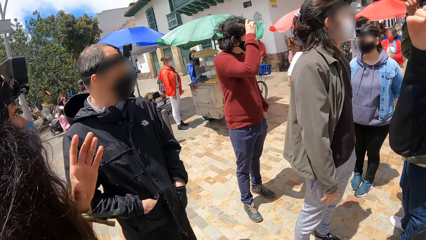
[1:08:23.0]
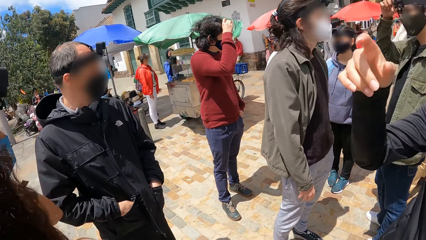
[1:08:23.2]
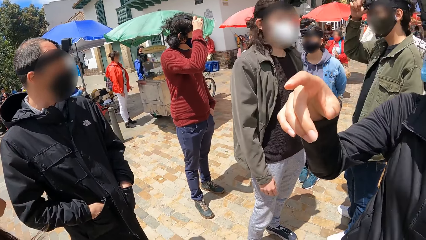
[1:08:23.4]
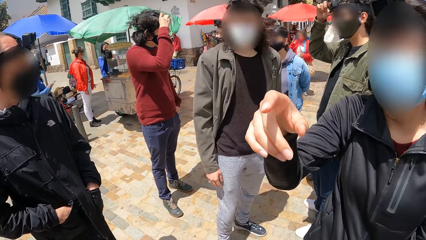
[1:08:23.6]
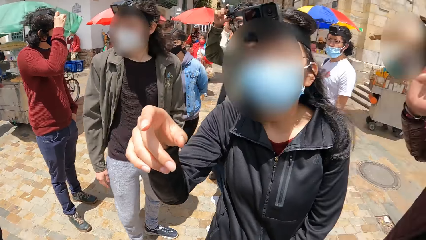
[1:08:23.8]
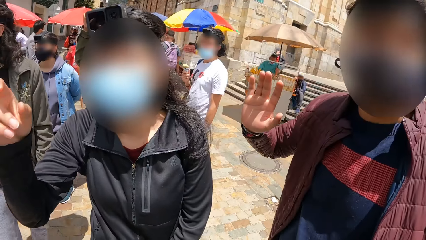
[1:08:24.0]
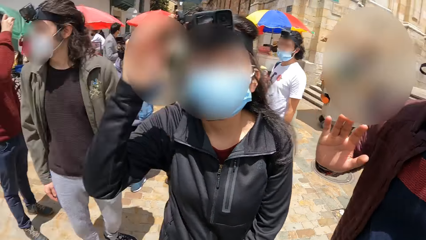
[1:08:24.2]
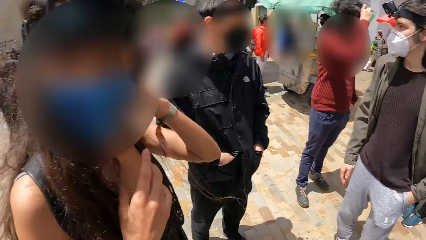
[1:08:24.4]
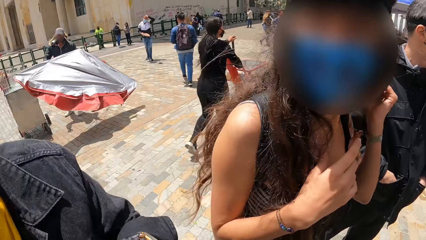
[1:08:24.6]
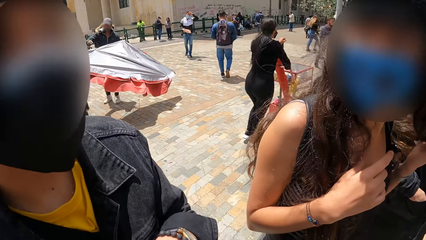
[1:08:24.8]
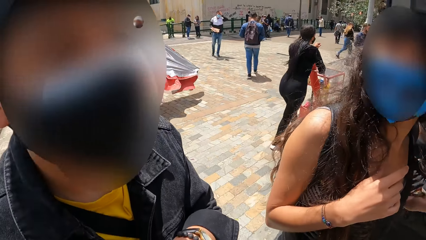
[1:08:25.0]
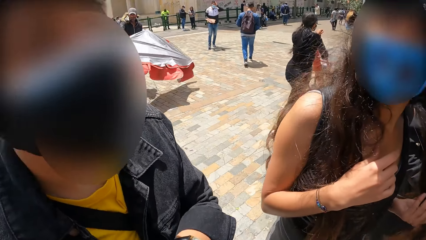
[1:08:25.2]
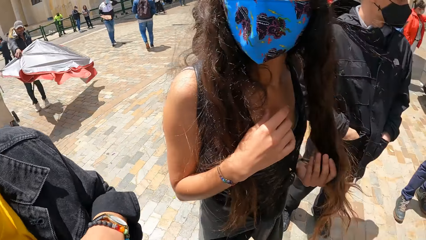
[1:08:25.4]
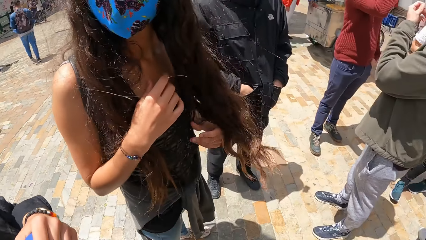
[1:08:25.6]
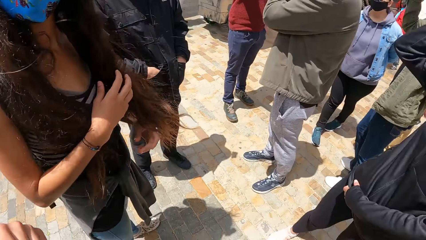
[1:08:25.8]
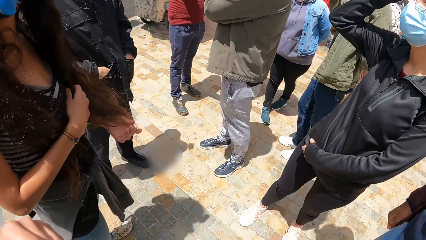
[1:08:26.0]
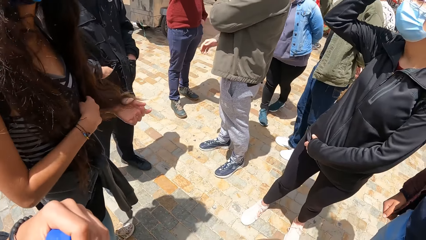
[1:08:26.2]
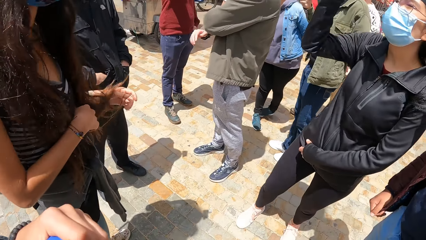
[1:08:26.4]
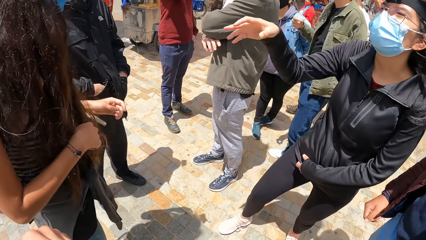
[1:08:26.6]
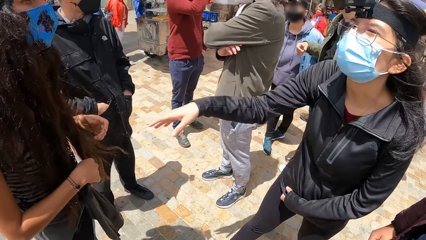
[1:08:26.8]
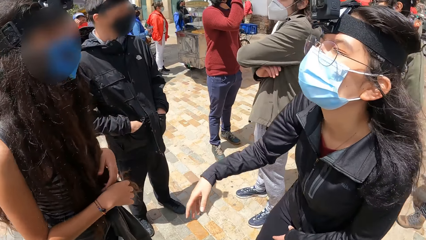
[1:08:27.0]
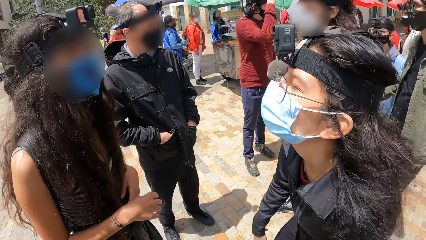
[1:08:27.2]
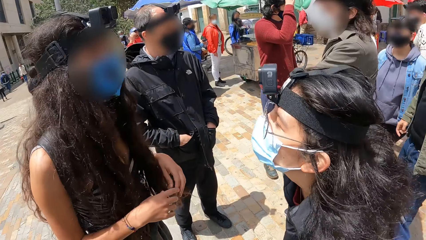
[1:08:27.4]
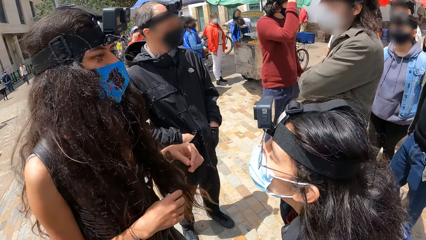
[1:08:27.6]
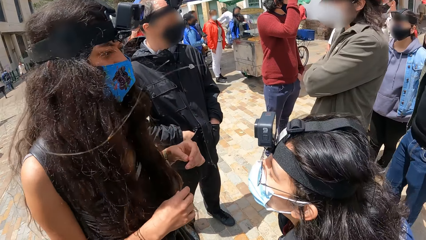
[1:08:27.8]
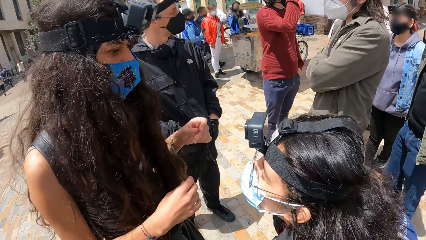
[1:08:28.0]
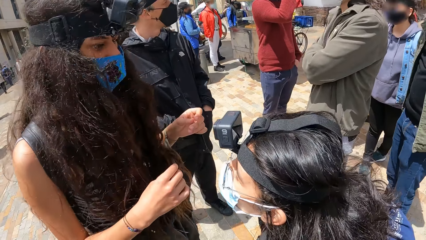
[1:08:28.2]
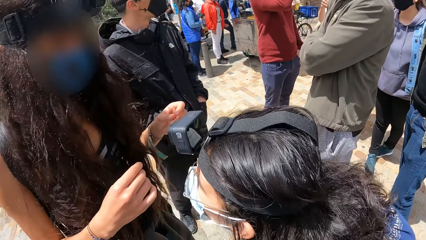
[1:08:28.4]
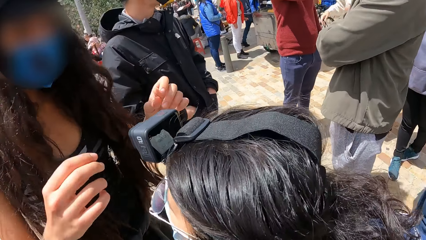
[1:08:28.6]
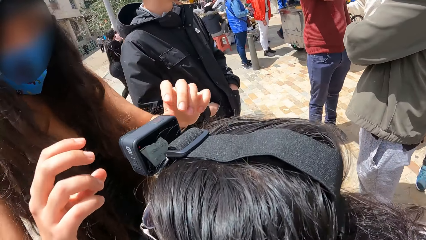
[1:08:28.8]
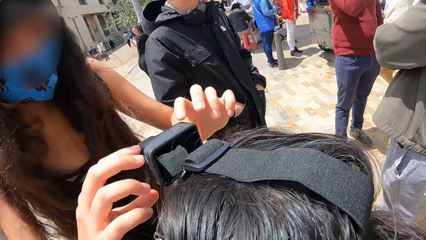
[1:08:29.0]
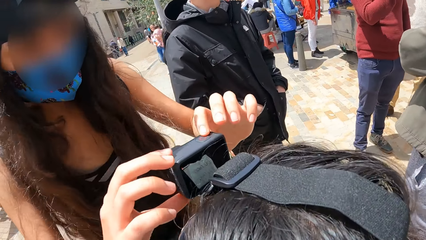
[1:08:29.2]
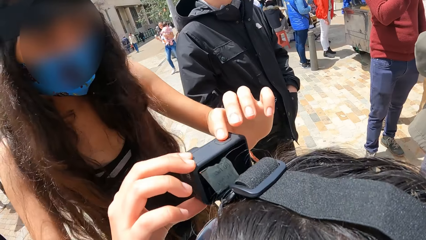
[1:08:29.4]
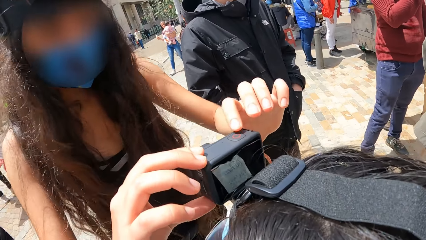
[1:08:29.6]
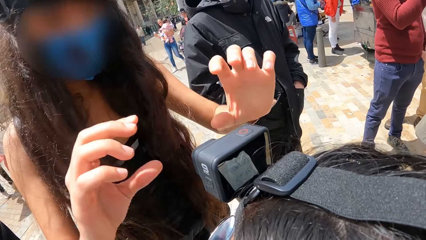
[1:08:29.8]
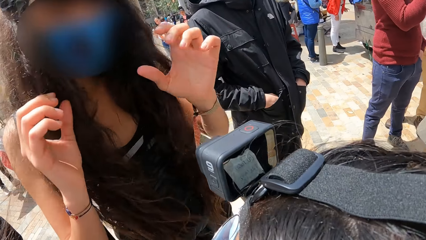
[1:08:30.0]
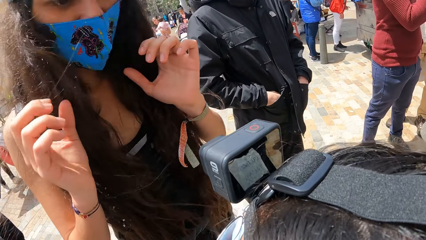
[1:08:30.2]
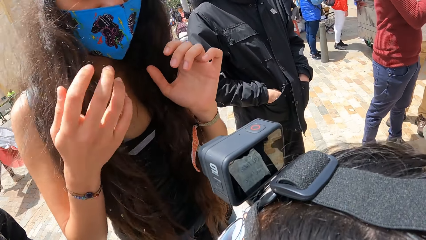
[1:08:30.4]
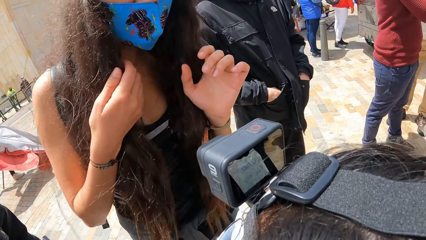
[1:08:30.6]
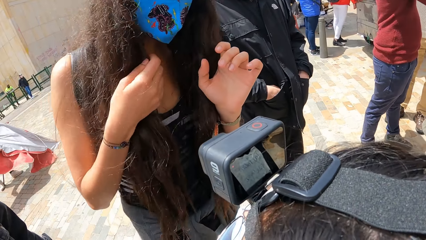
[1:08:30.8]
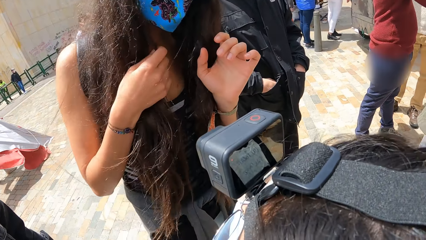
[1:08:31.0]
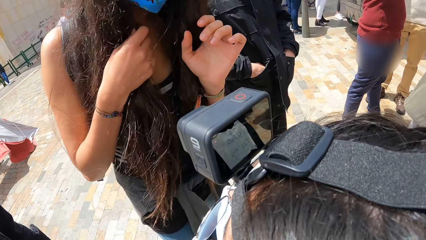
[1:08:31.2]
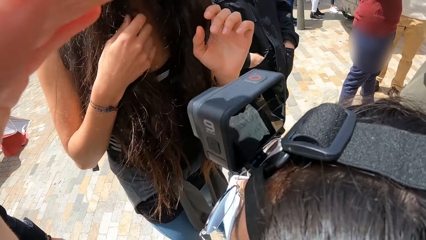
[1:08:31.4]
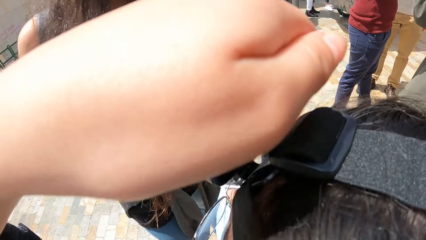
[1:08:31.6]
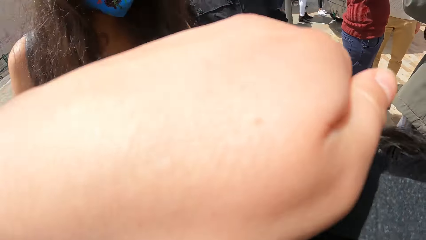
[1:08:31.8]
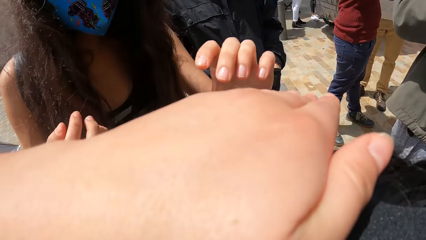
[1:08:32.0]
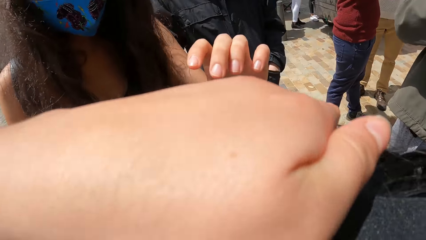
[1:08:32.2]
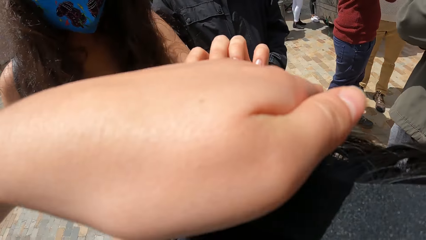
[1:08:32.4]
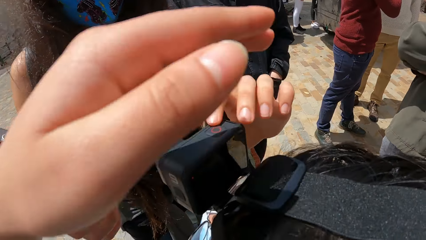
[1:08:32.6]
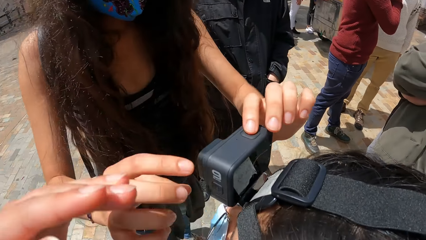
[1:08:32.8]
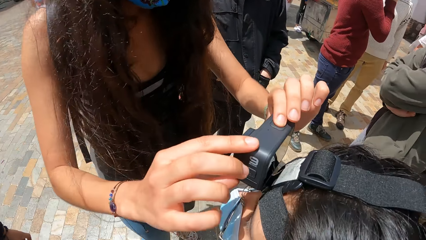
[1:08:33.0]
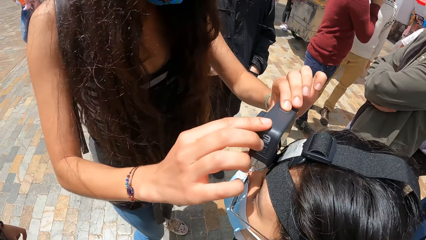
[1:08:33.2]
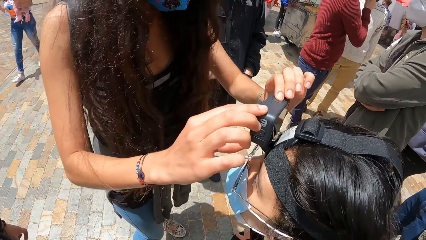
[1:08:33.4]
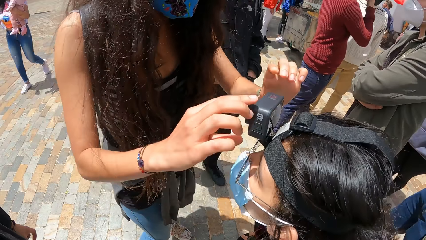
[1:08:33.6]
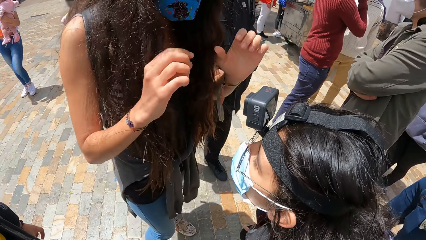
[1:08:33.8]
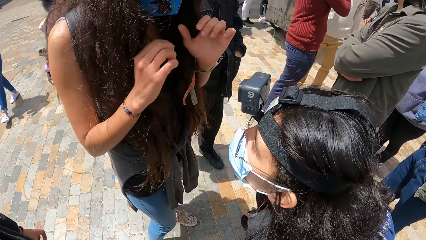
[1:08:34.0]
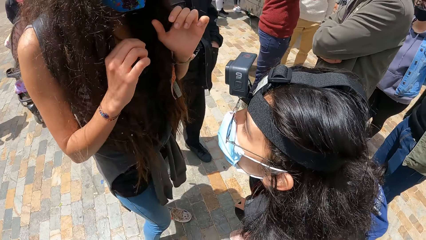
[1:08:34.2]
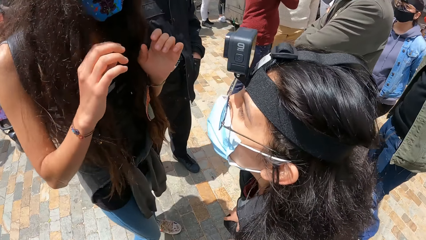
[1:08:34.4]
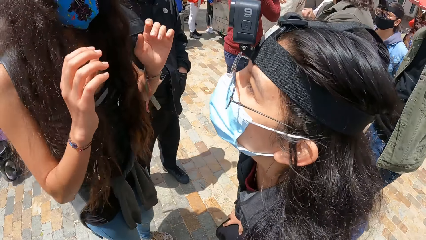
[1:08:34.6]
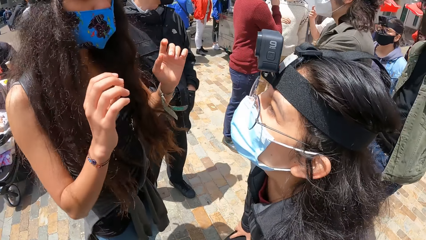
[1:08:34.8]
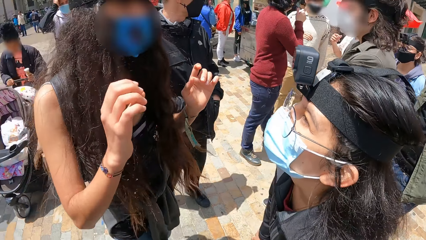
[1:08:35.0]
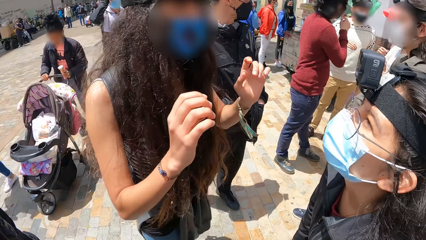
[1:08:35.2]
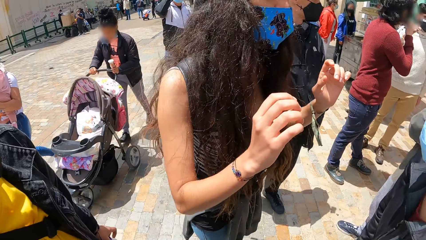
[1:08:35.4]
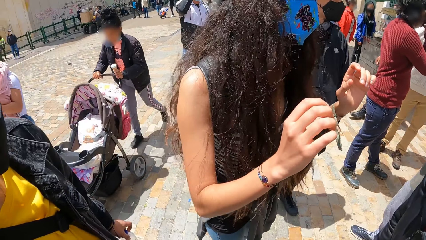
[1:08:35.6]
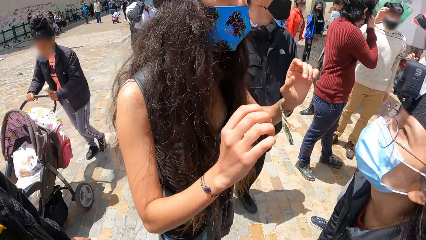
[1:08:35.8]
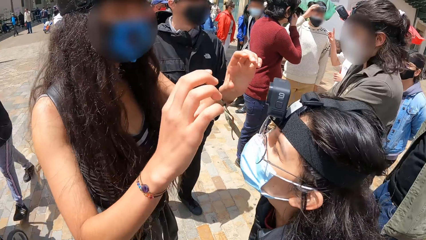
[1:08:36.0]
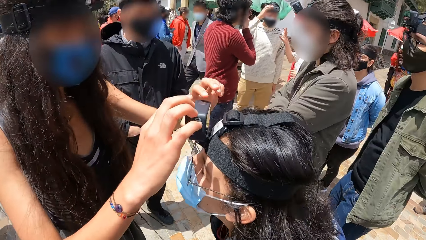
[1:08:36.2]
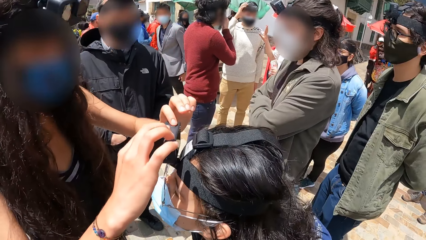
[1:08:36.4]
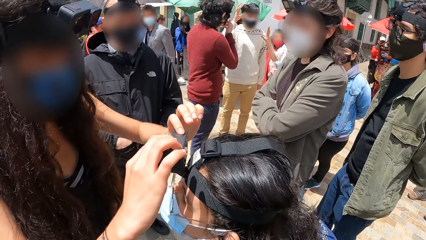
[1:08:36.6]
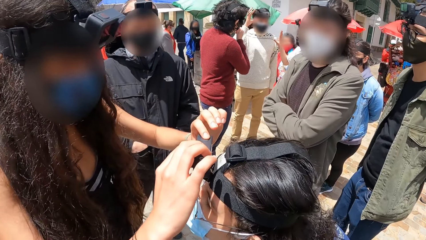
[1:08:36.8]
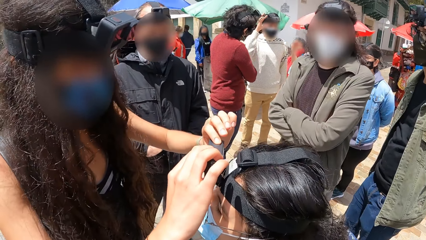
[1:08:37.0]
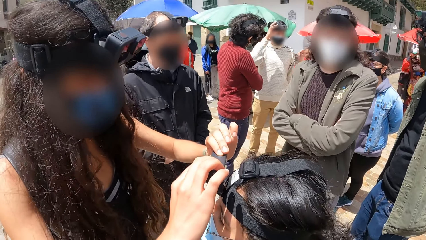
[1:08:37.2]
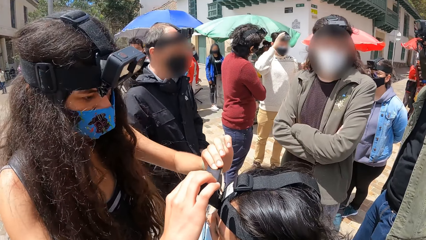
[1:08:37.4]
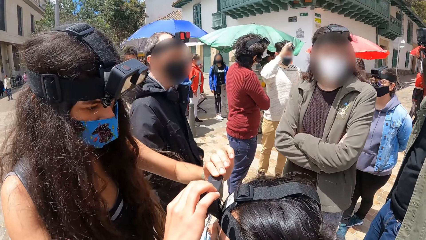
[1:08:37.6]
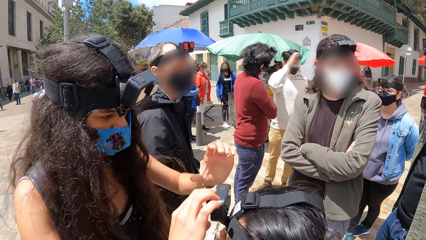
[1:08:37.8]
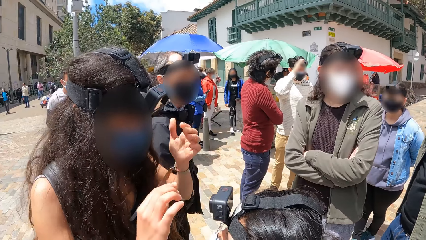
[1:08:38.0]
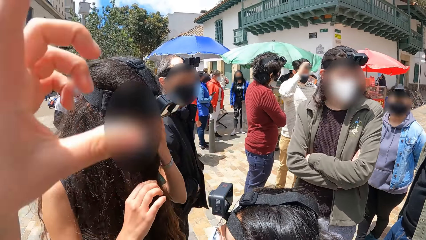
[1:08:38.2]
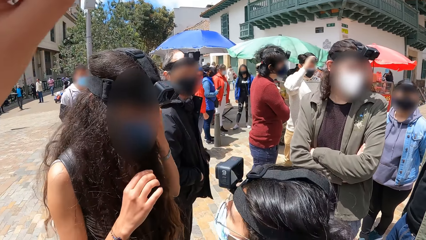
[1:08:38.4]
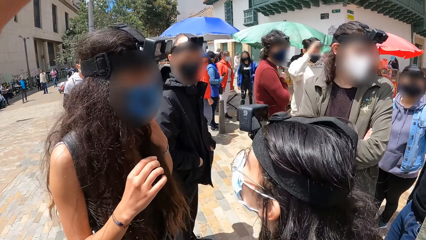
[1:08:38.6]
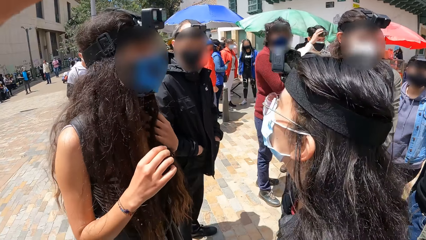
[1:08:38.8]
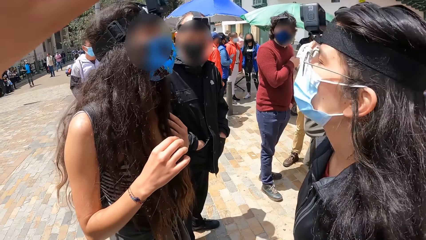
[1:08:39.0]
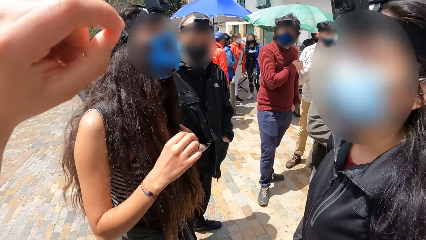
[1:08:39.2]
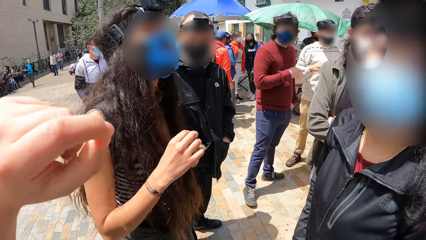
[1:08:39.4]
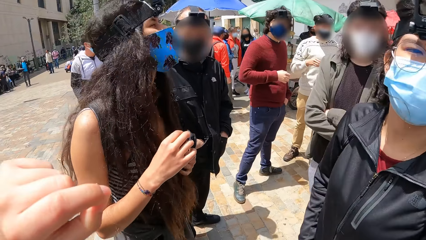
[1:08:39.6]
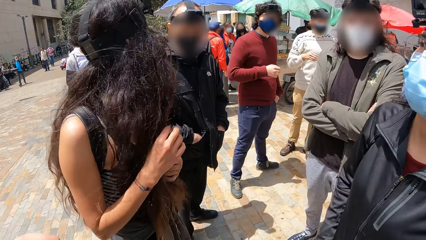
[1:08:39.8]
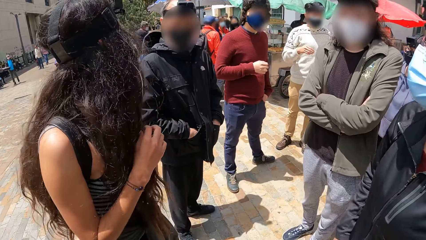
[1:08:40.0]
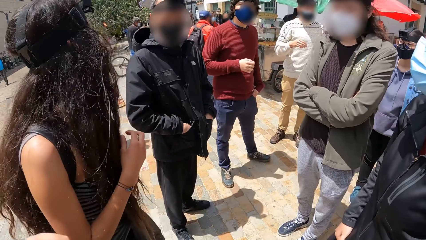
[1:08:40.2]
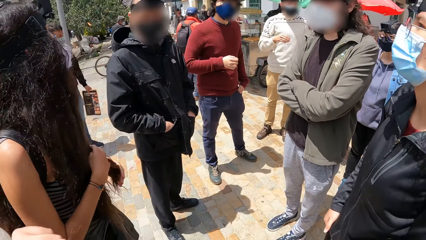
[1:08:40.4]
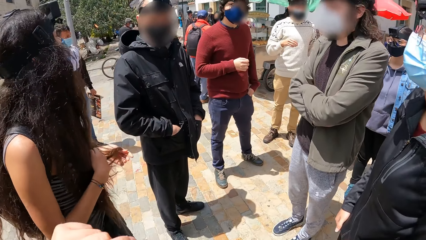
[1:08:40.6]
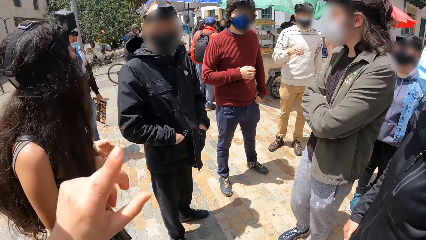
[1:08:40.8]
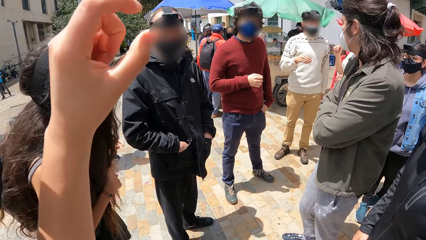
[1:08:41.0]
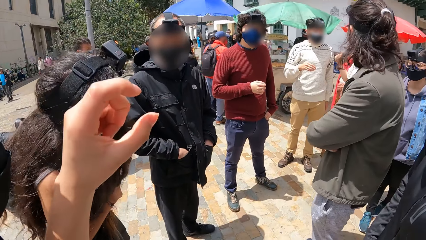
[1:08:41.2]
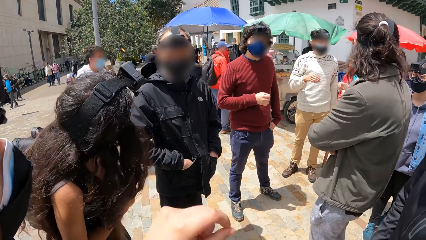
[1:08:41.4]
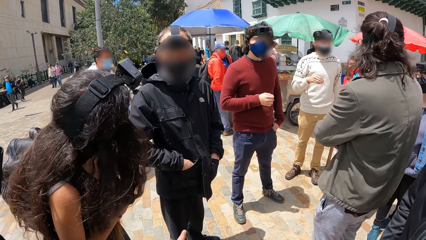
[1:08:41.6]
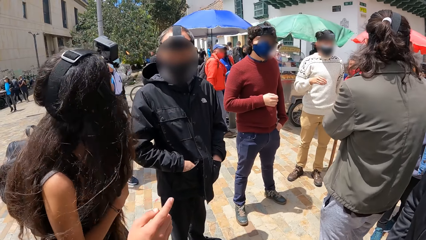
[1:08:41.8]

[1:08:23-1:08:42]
A woman and another woman use gestures. A third woman adjusts her hair. The first woman walks towards the third woman and squats down. The third woman operates the camera on the head of the first woman with both hands. The camera wearer touches the camera on the first woman's head. They adjust their hand. The third woman operates the camera on the head of the first woman with both hands. The camera wearer gestures to a person. They interact with a man and another man.
